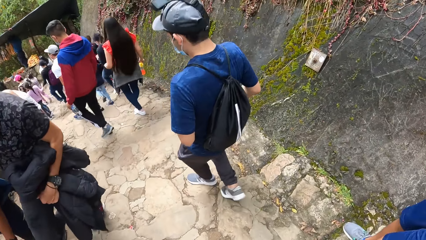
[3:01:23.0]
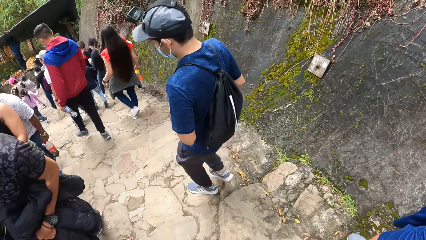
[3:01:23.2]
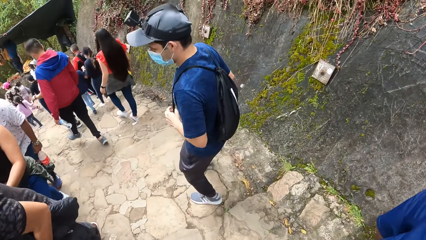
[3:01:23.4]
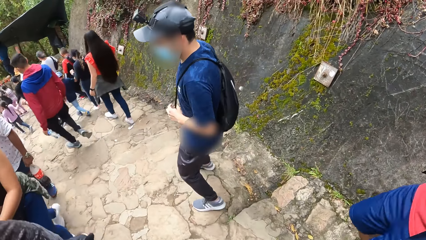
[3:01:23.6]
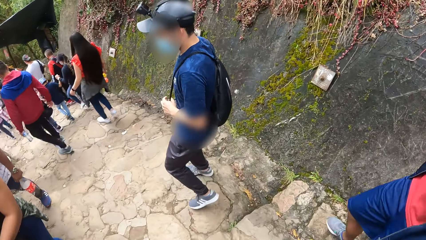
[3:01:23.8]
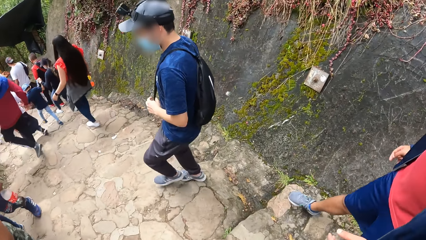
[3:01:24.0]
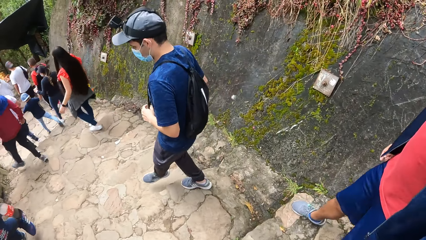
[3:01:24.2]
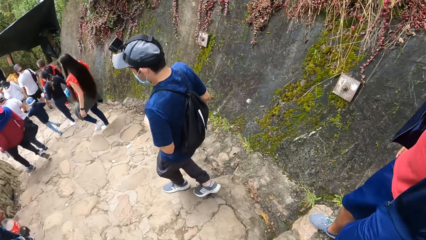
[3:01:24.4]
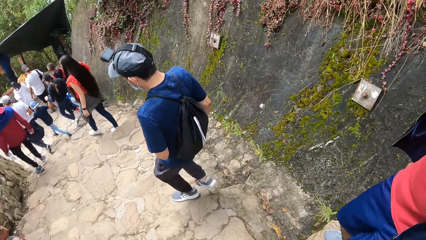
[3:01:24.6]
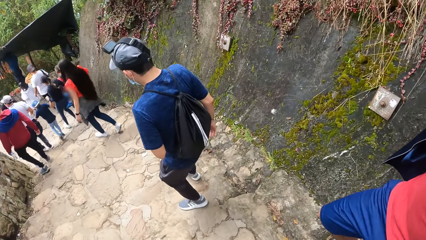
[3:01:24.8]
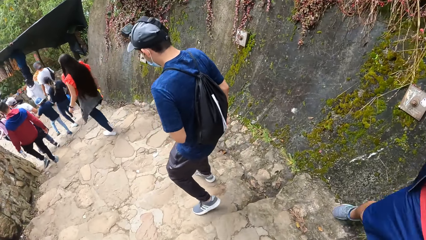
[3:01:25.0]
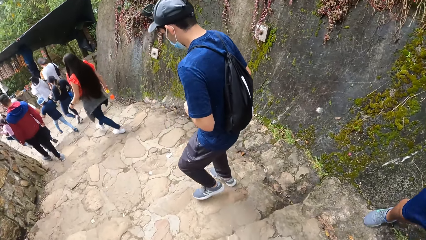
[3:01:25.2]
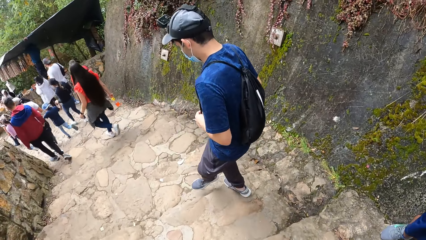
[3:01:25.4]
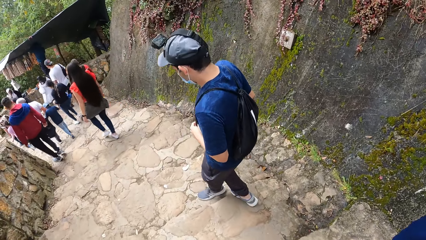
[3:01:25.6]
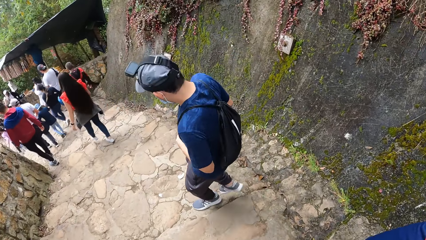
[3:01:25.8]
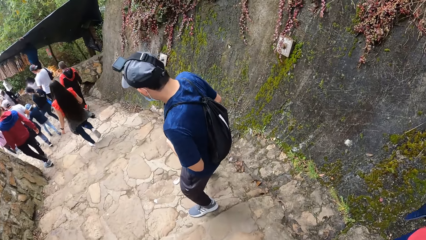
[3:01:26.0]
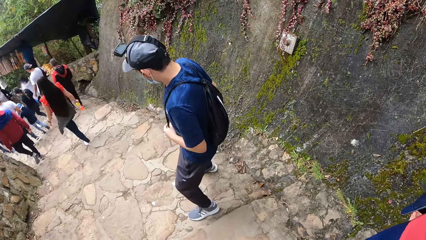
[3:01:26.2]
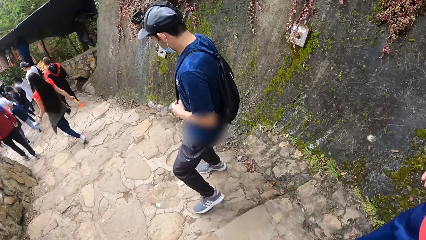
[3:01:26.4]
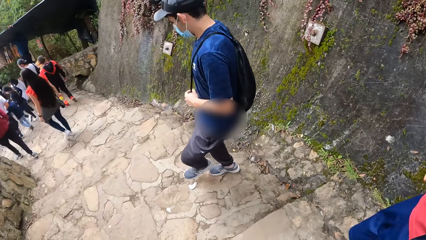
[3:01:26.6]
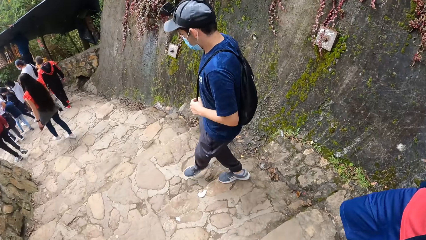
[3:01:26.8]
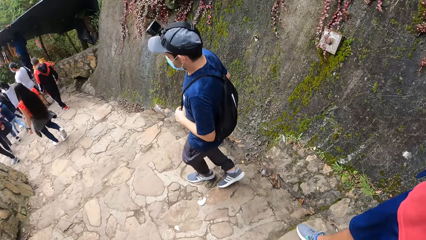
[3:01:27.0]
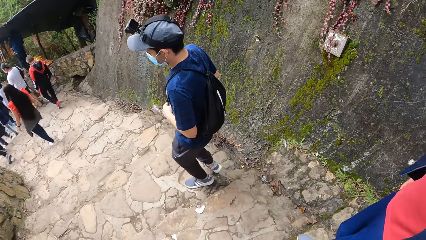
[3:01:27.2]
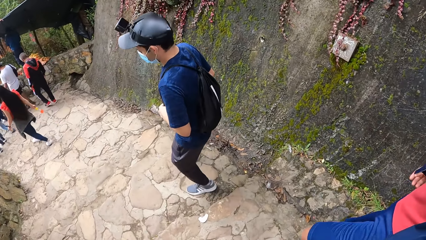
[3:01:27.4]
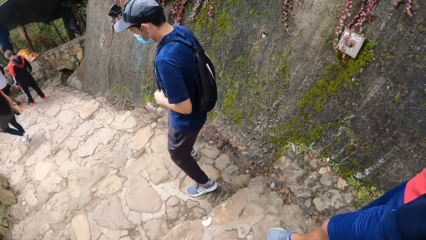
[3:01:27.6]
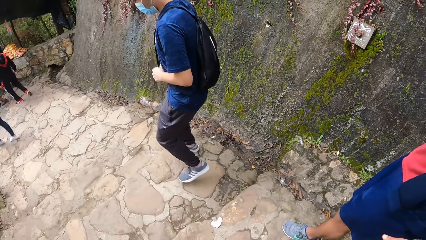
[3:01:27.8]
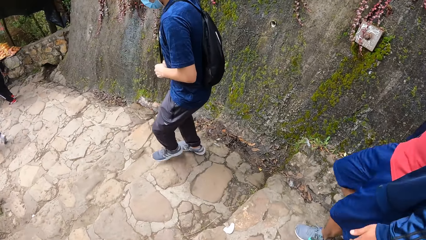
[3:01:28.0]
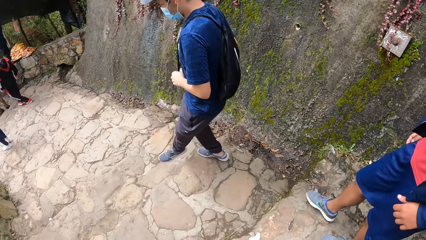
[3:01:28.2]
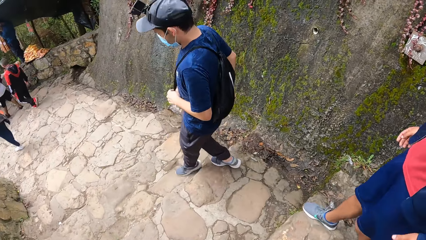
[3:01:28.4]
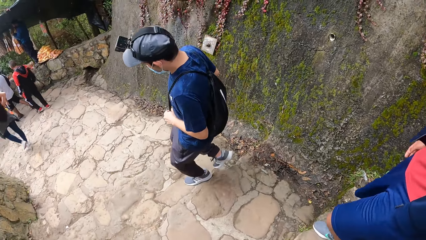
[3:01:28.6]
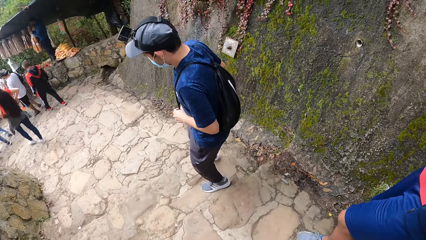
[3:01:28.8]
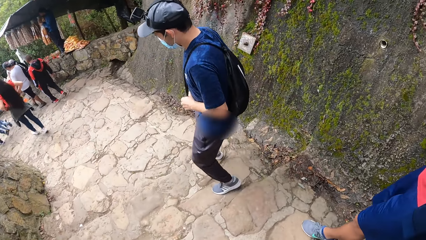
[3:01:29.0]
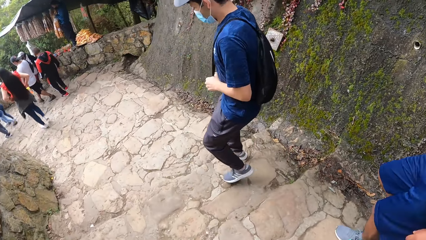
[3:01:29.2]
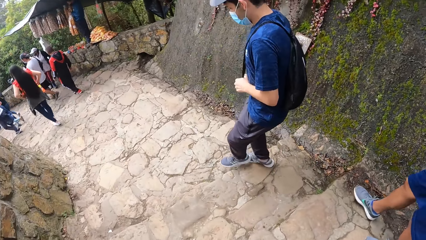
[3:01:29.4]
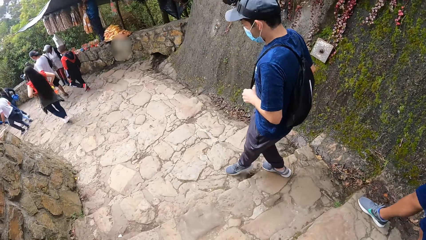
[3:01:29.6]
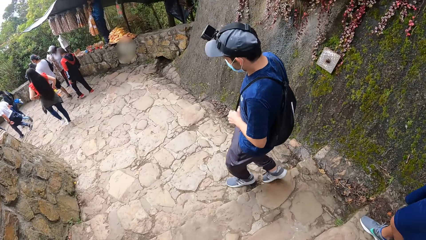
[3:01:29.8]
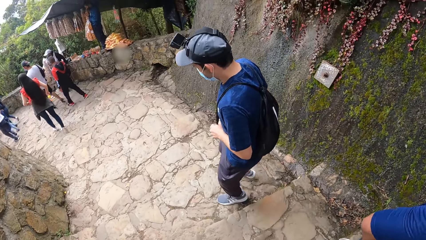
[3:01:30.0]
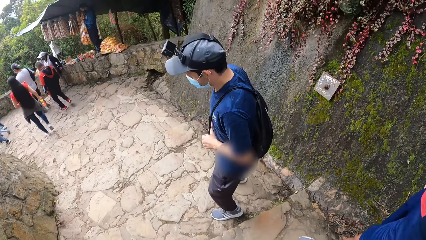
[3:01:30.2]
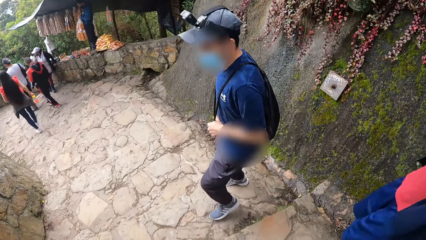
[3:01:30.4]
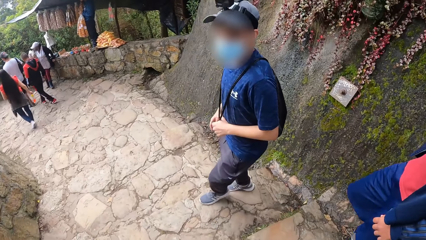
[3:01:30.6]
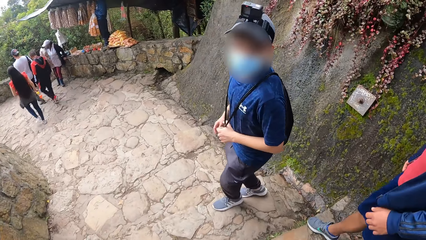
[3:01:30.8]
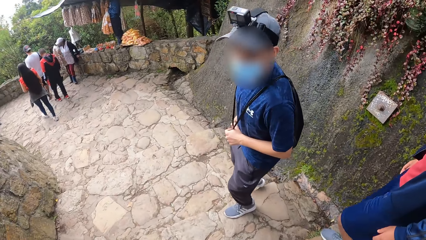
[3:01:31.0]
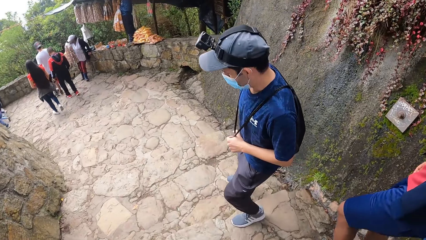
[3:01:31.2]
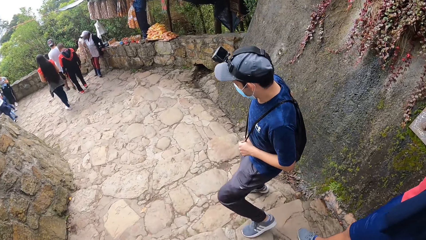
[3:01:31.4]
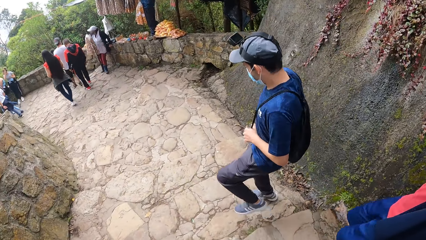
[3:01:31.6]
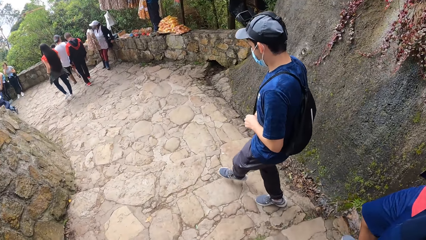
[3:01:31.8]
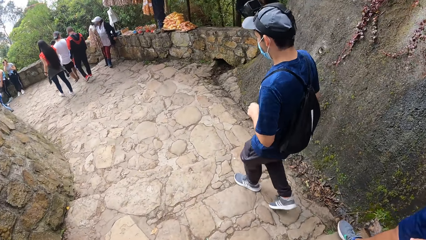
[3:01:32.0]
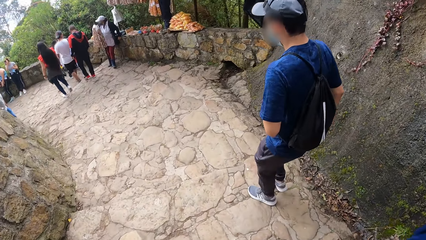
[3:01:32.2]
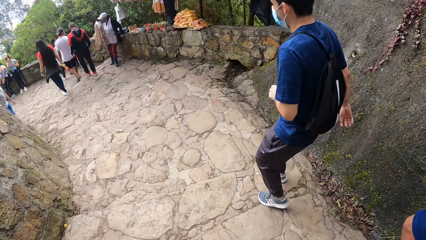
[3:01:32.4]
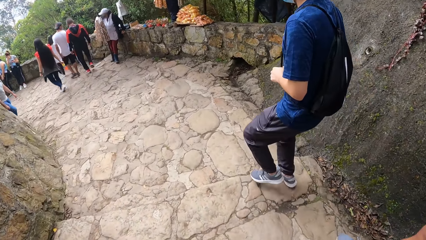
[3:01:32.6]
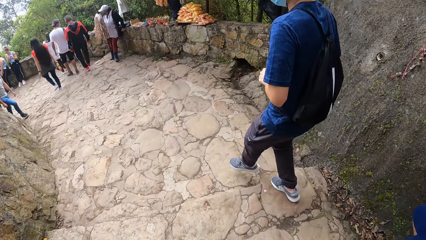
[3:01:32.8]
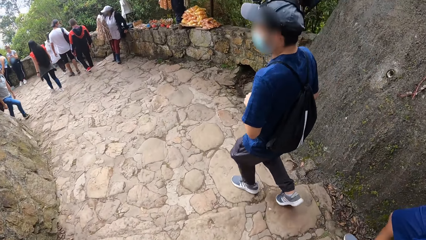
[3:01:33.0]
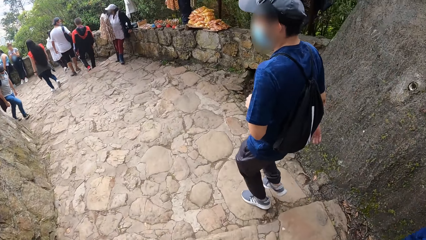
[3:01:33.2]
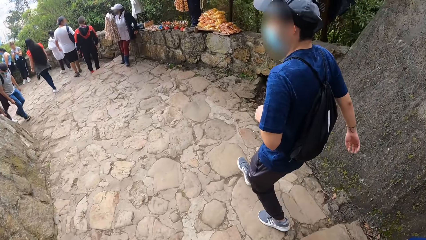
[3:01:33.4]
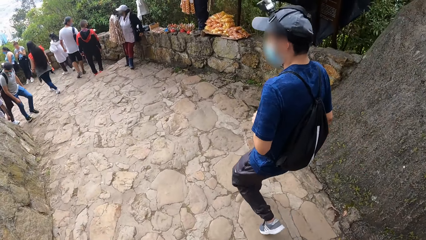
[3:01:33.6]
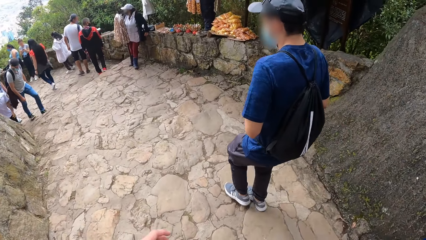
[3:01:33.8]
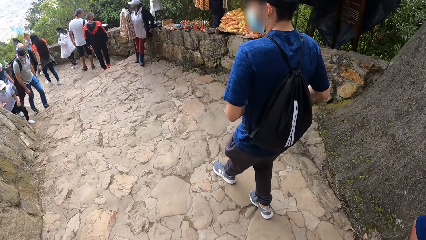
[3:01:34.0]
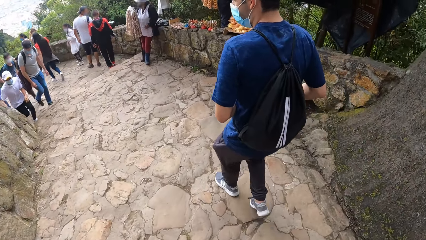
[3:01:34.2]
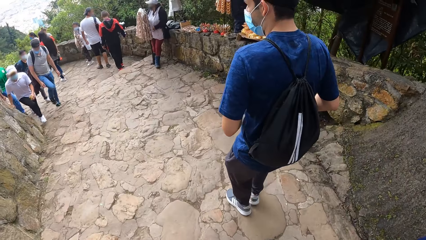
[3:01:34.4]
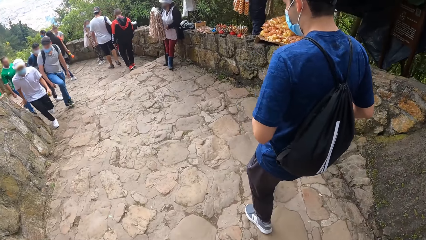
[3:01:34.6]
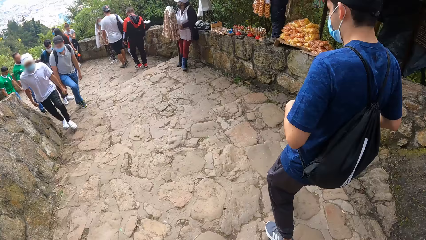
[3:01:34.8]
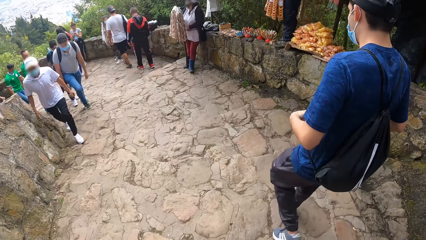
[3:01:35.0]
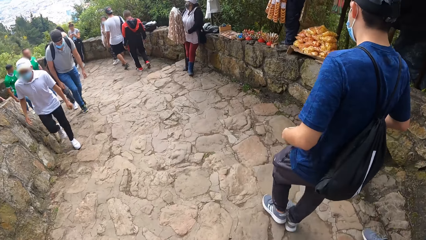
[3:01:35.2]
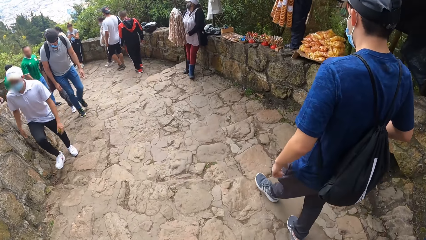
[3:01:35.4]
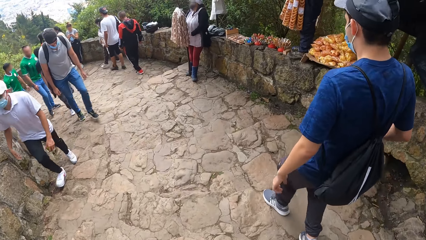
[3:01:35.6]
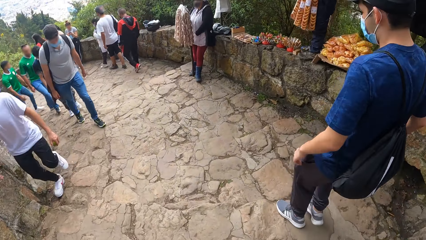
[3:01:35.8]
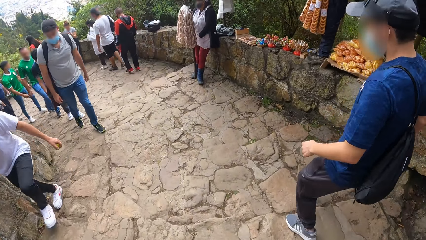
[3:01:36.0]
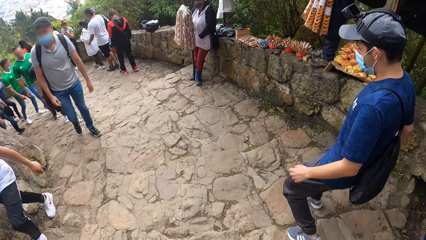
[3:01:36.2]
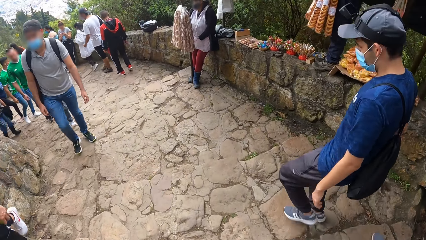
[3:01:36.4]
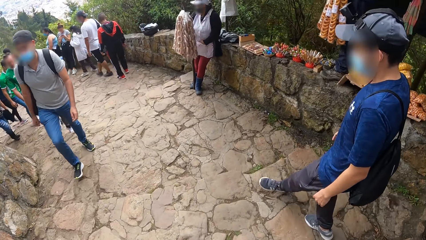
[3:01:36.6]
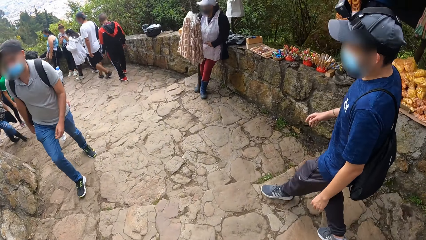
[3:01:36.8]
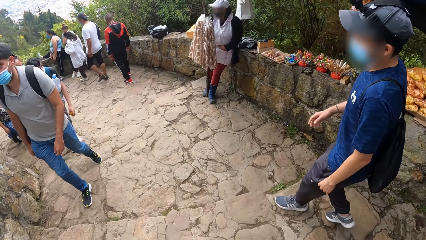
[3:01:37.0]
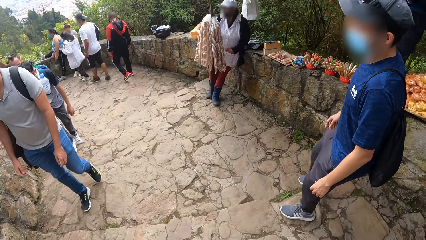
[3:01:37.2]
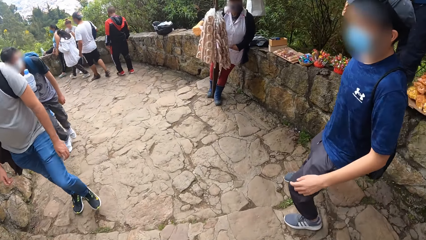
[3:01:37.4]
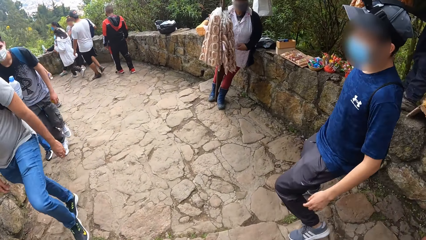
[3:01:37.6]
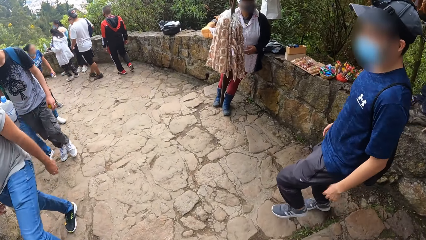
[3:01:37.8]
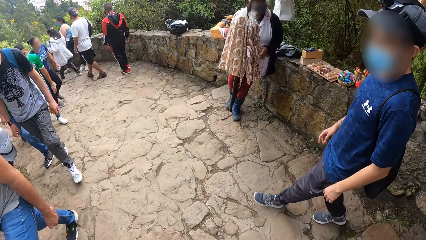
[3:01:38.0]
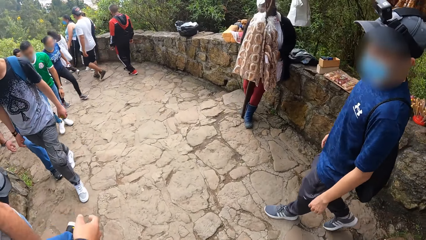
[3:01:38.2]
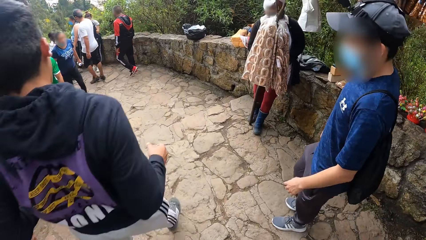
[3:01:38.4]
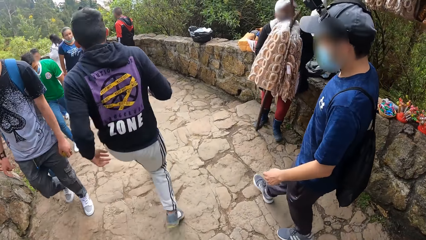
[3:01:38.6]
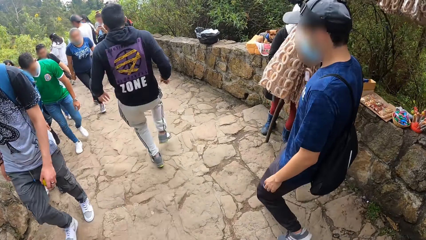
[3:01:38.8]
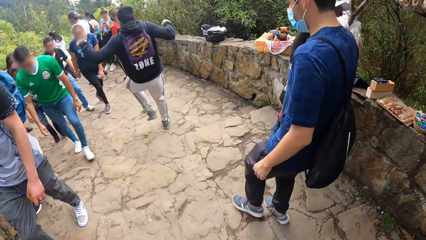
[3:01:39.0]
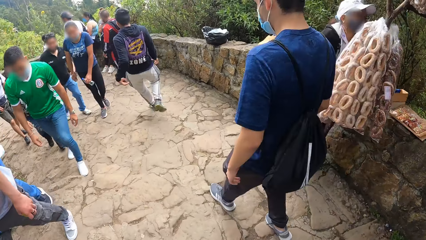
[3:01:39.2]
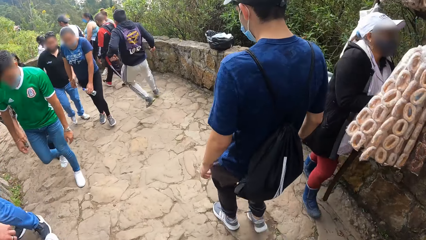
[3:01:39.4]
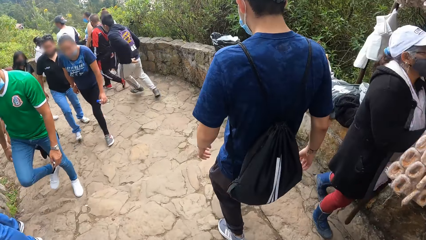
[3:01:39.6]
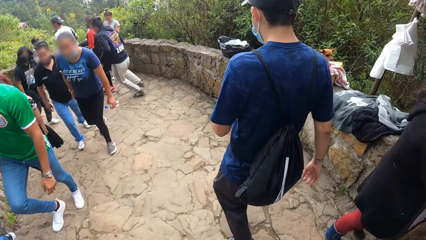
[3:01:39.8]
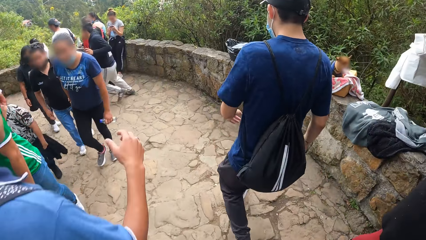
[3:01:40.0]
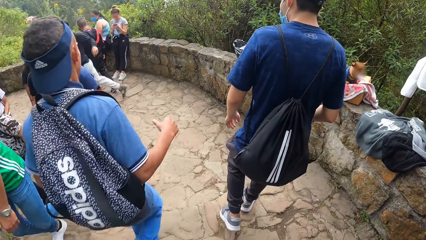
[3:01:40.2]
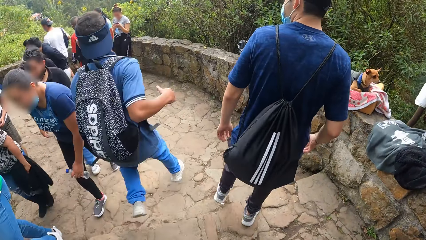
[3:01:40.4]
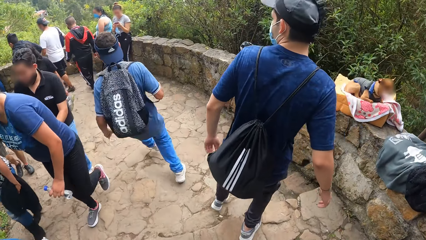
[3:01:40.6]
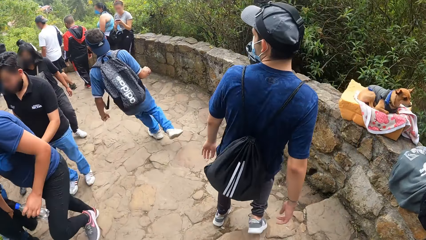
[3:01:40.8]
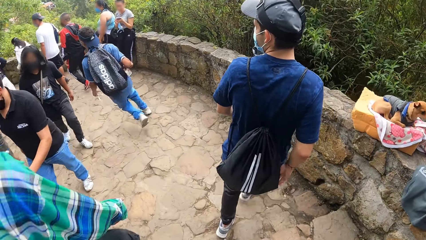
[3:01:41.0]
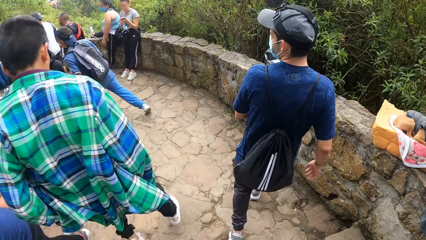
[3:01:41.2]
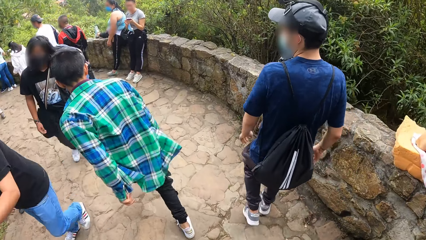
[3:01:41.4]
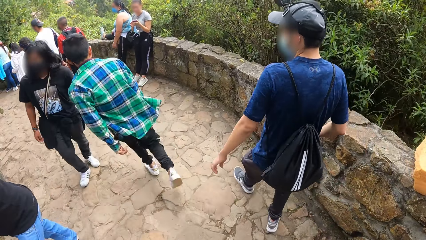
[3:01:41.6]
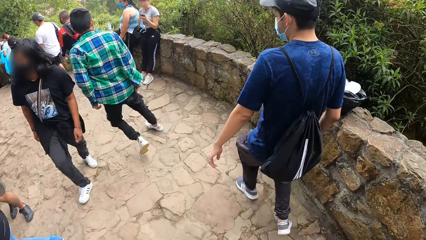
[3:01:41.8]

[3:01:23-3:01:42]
The camera wearer looks ahead. They interact with a man.
